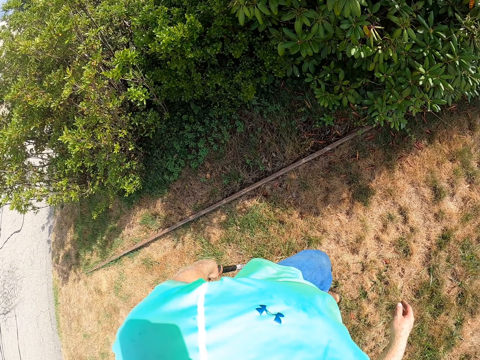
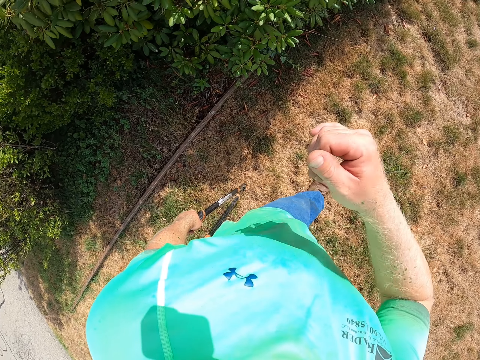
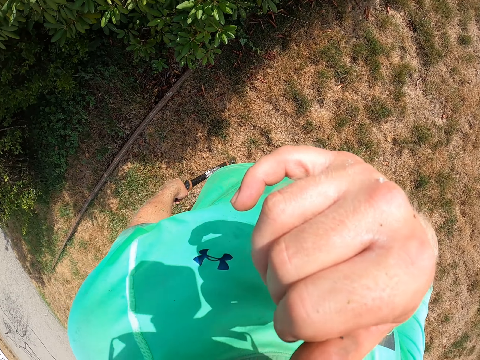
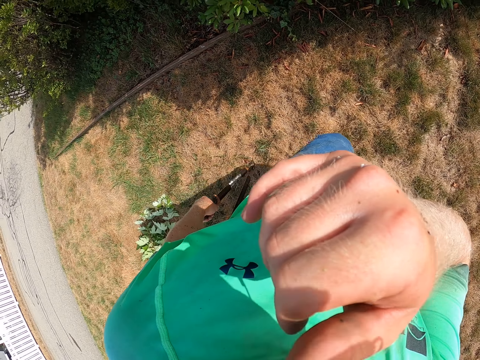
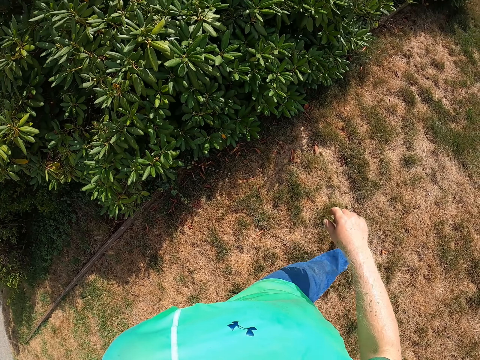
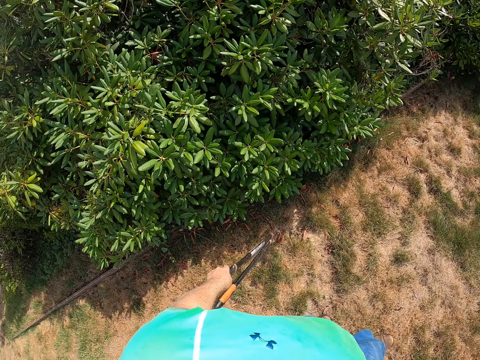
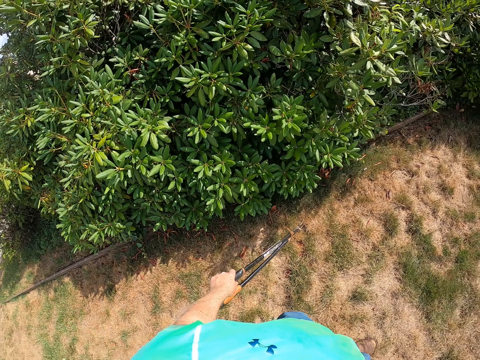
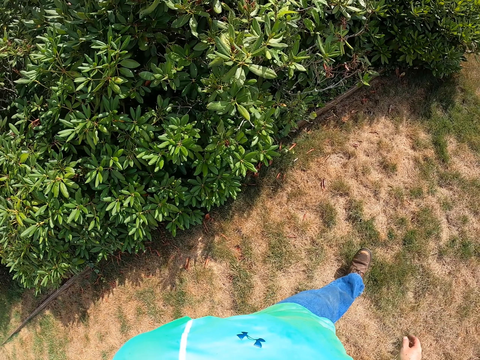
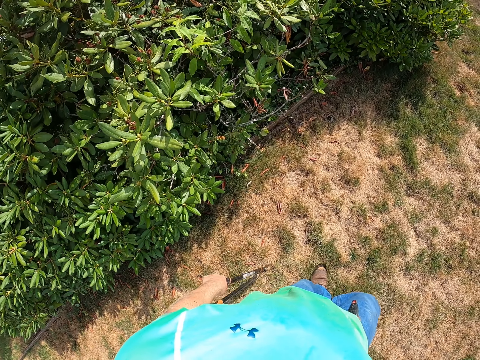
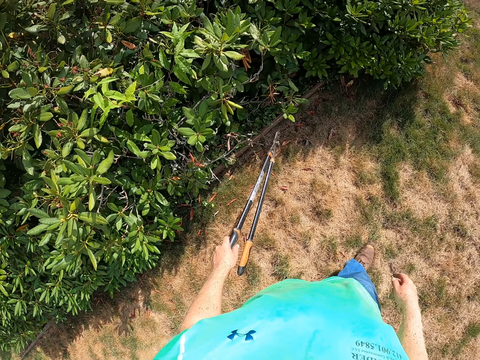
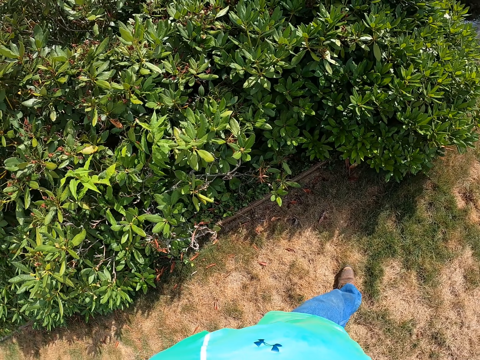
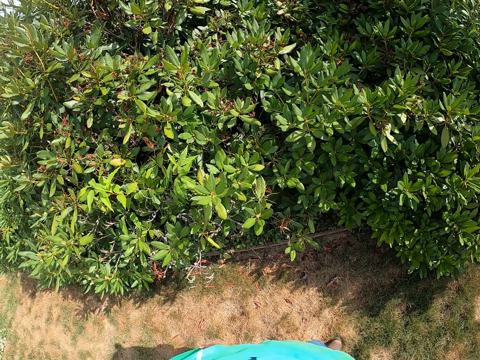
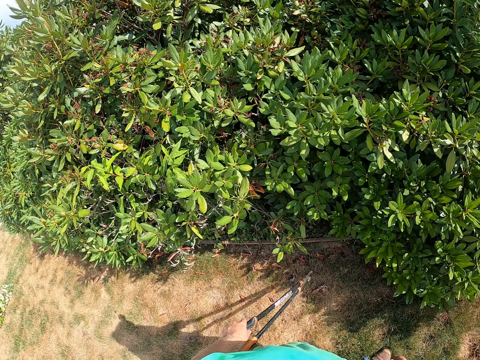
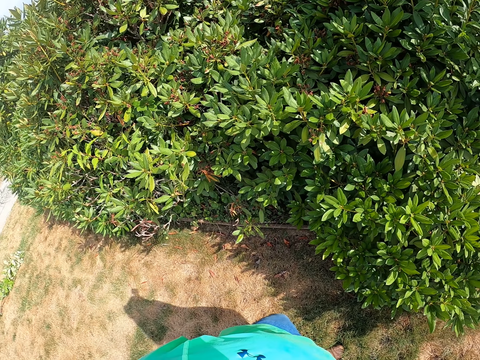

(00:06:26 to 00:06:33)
The camera wearer walks. He touches his face with his right hand. He rubs his nose.

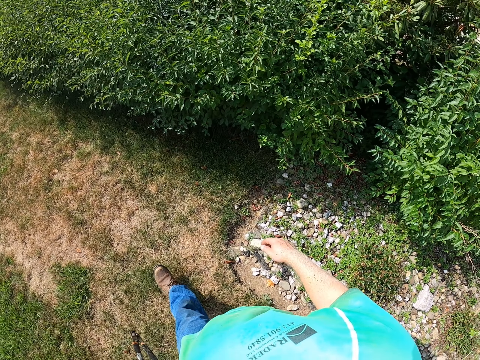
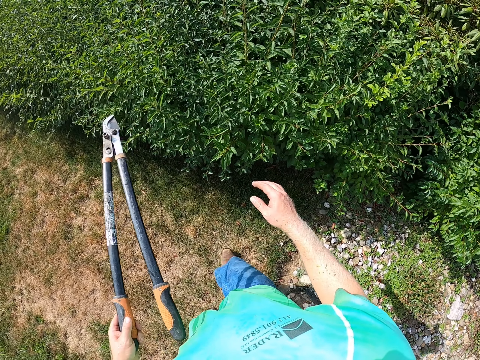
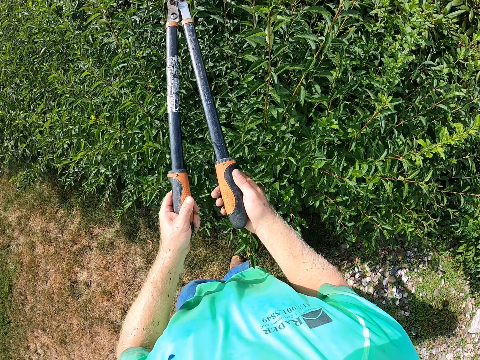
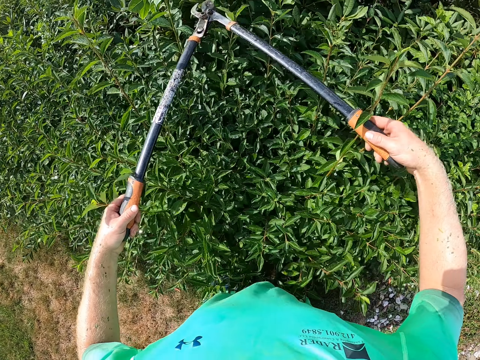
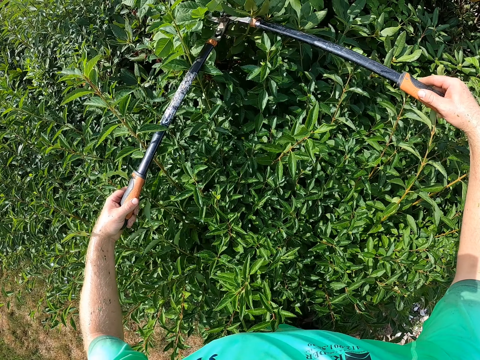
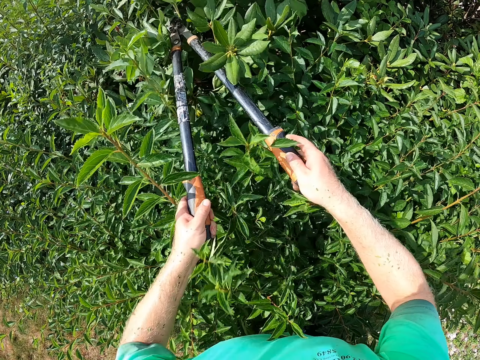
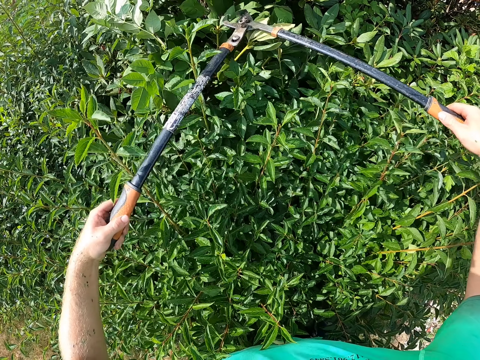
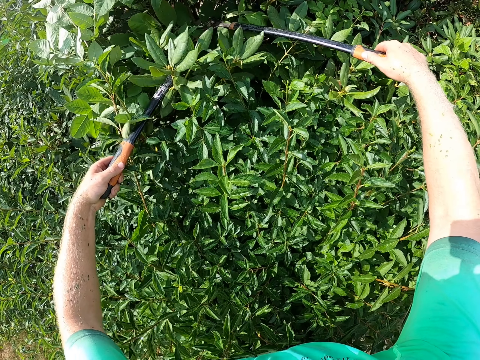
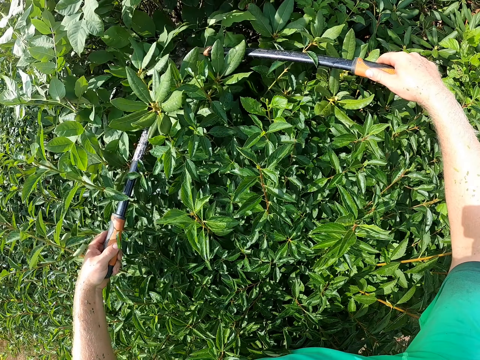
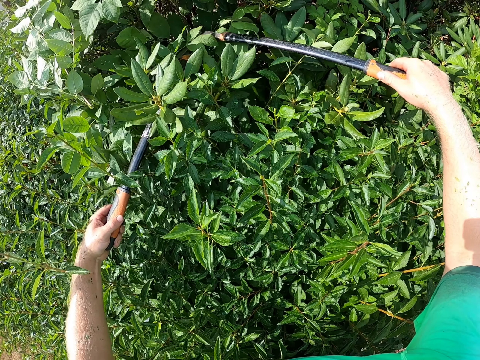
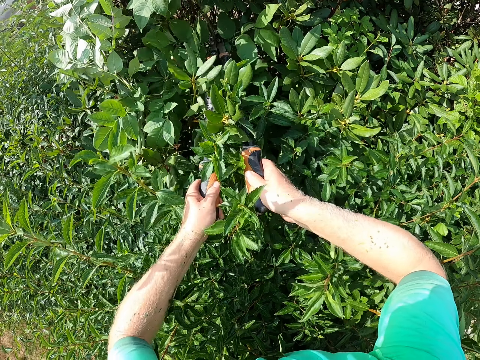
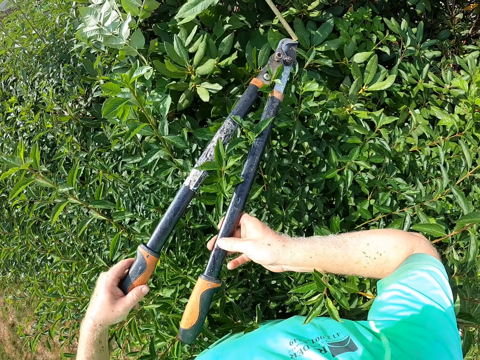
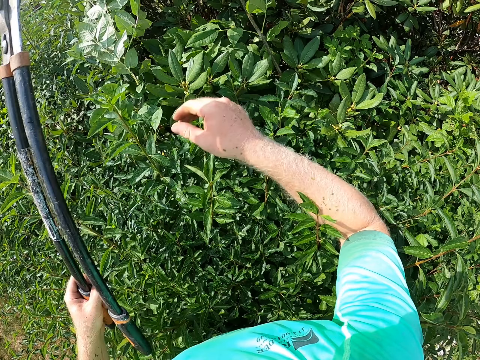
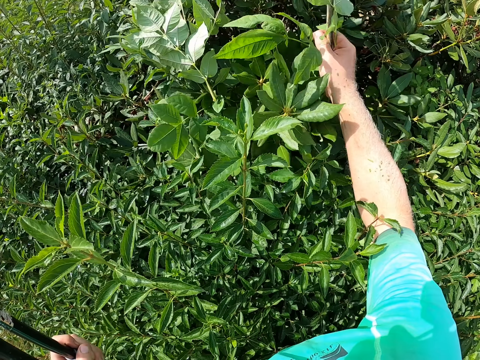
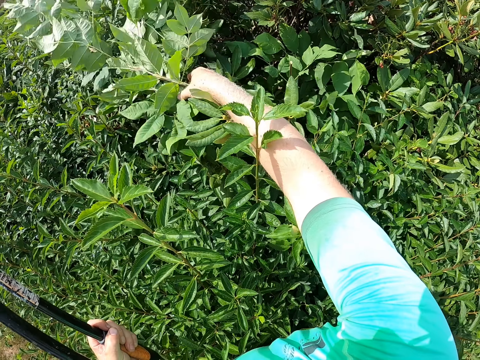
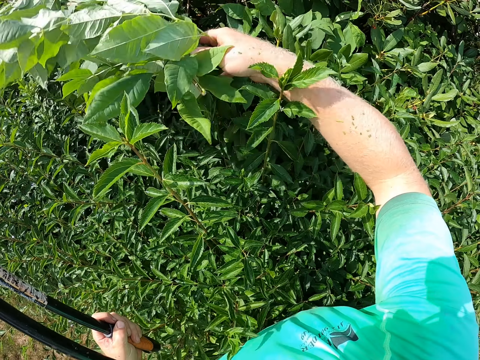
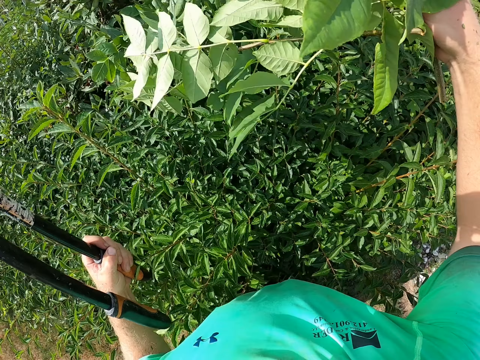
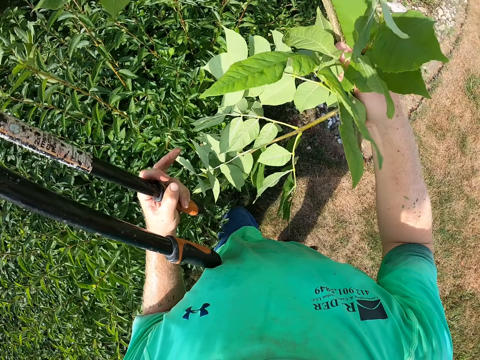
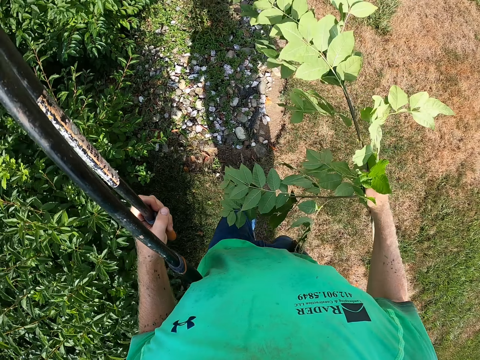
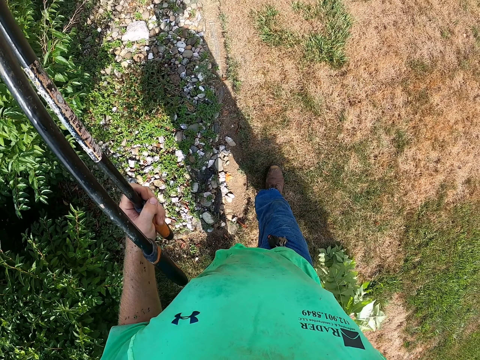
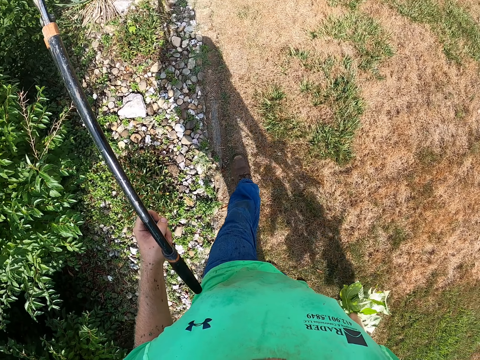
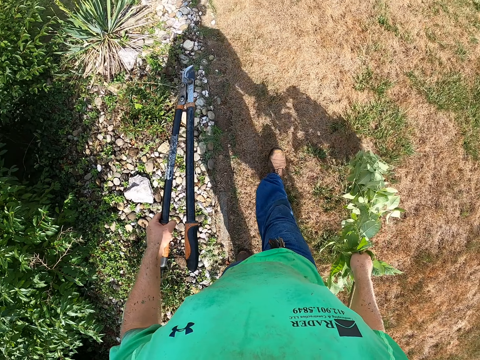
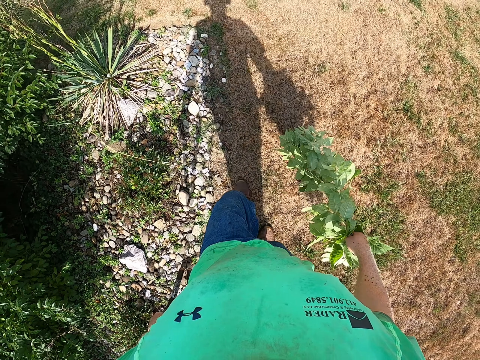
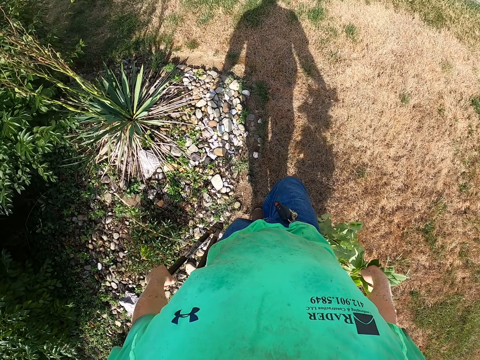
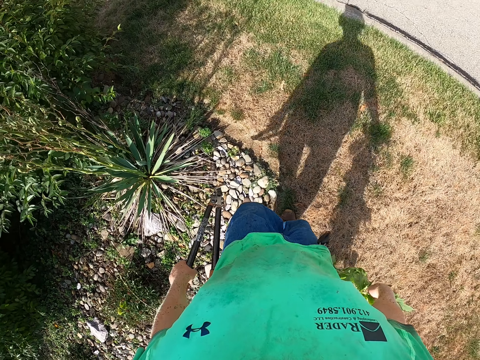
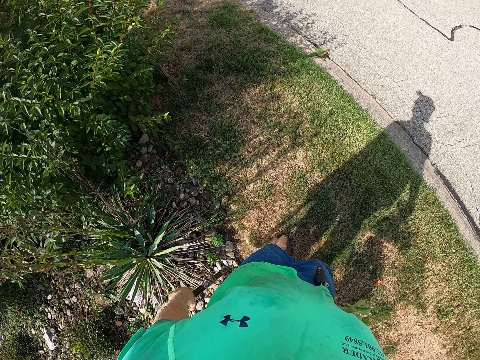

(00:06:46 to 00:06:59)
The camera wearer trims the flower bed with the pruning shears in both hands. He removes trimmed flower twigs from the flower bed with his right hand. He walks.

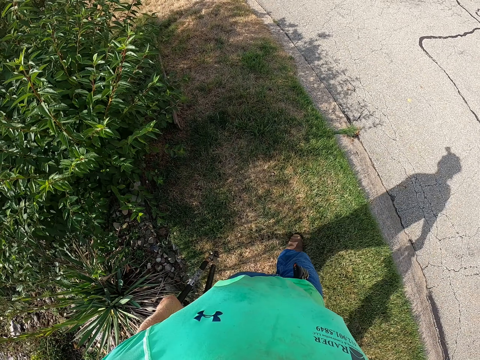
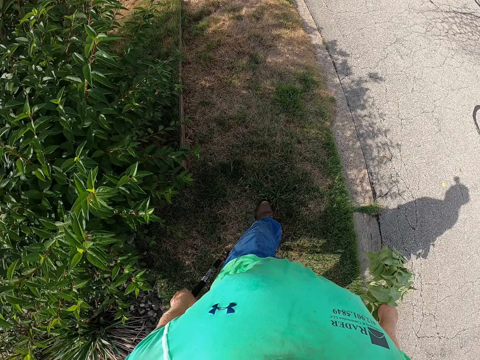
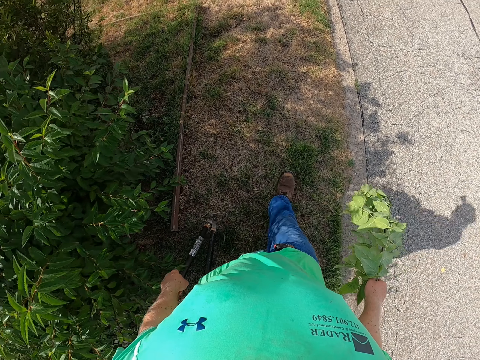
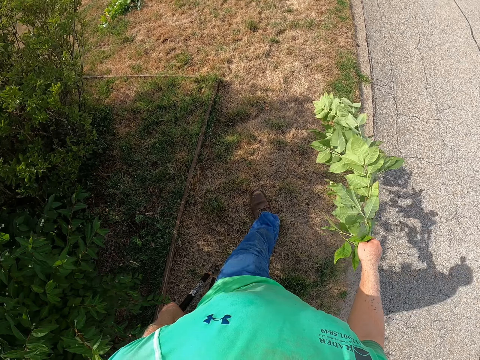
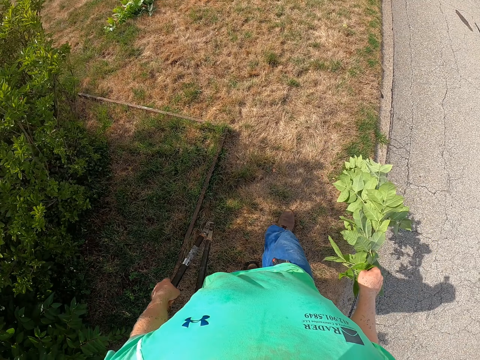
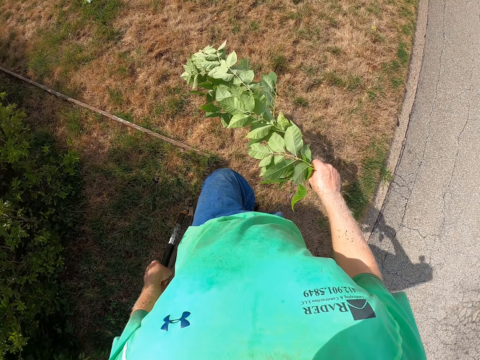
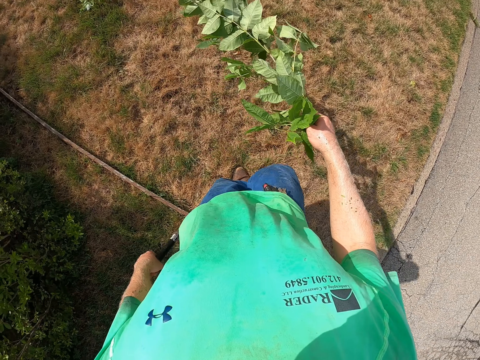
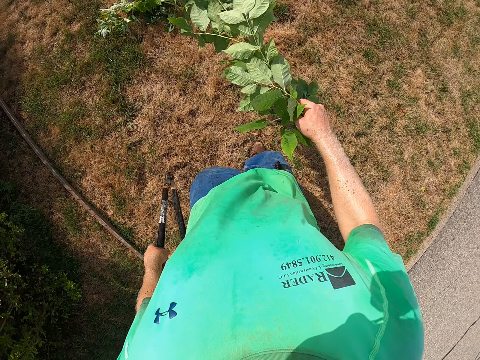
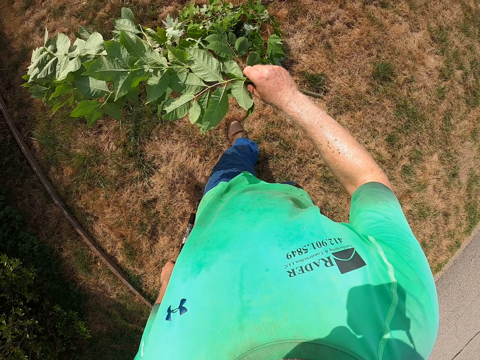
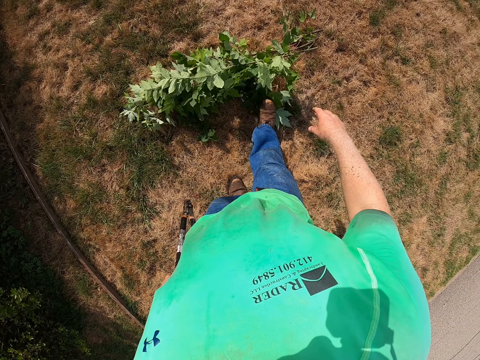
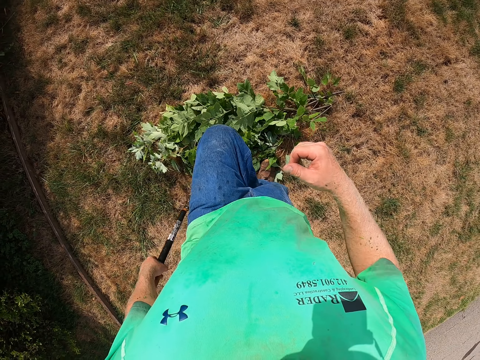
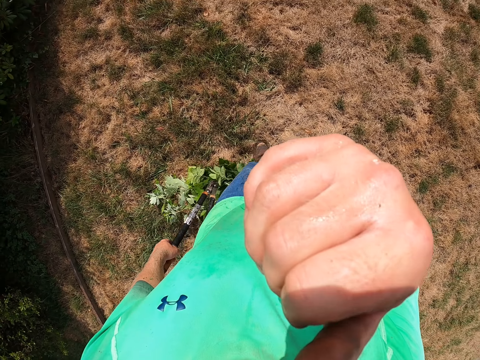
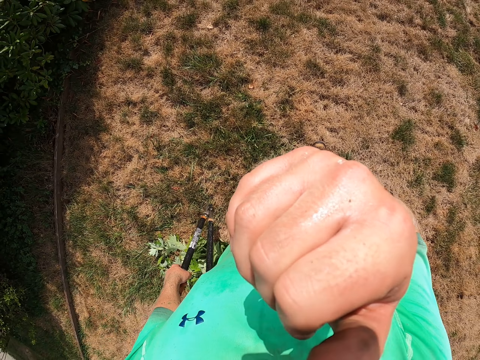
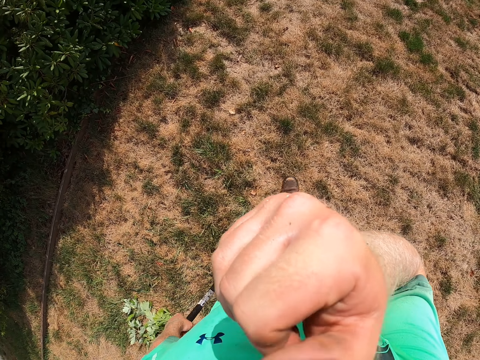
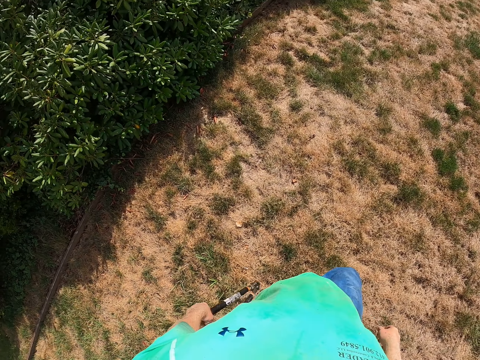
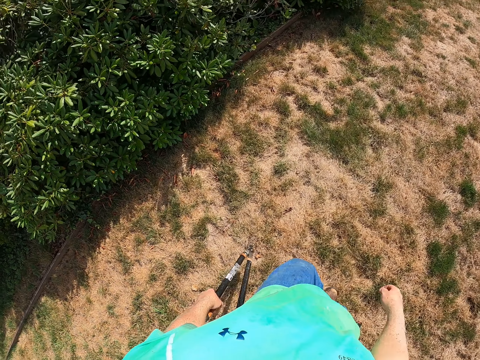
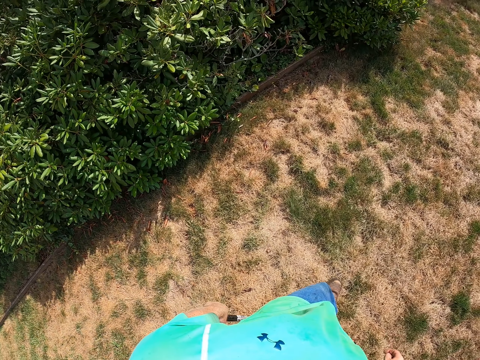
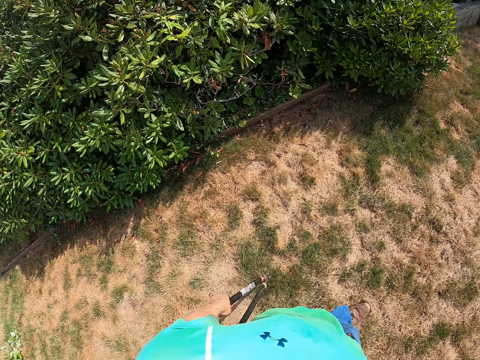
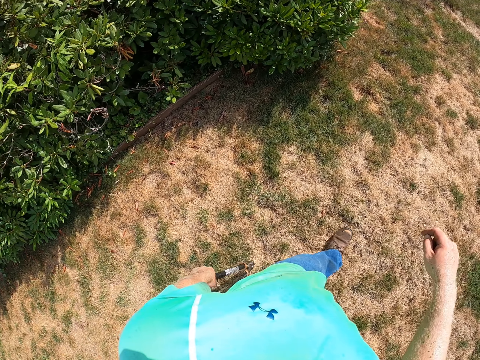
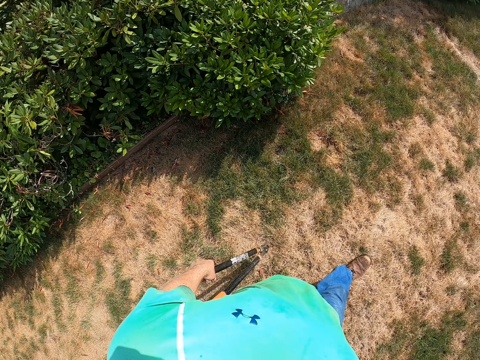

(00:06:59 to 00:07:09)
The camera wearer drops the flower twigs on the floor with his right hand. He touches his face with his right hand. He rubs his nose.
